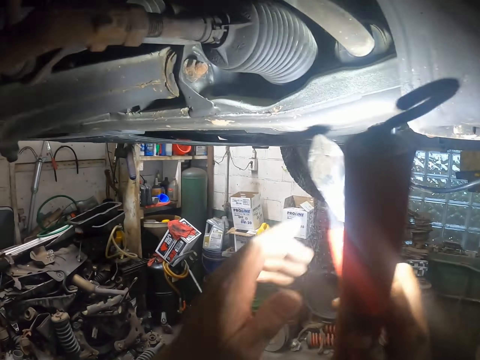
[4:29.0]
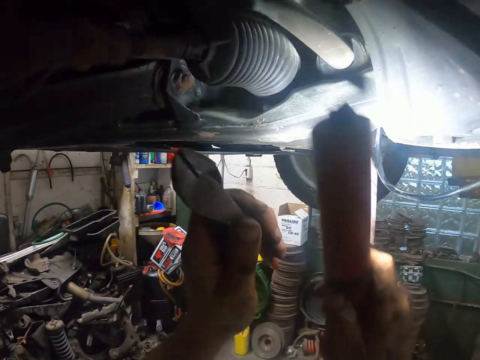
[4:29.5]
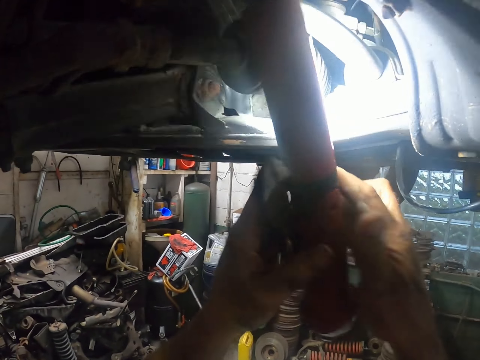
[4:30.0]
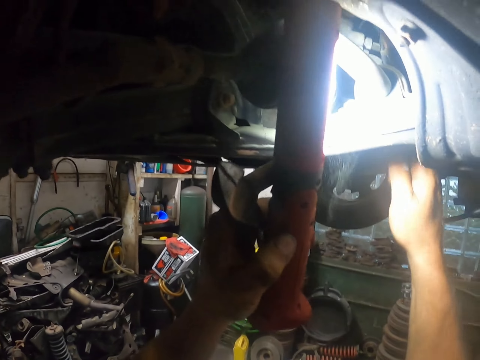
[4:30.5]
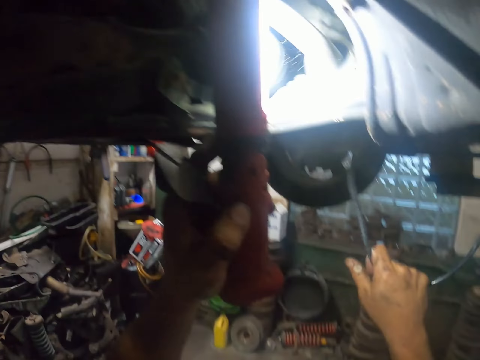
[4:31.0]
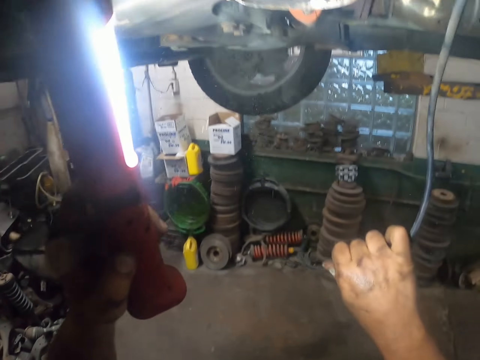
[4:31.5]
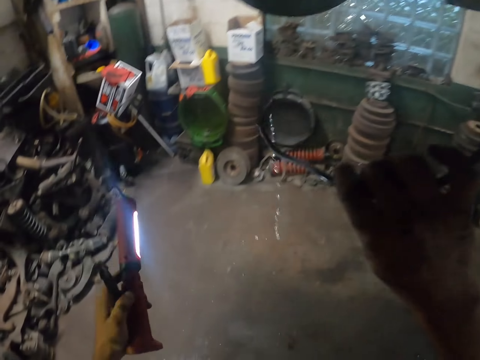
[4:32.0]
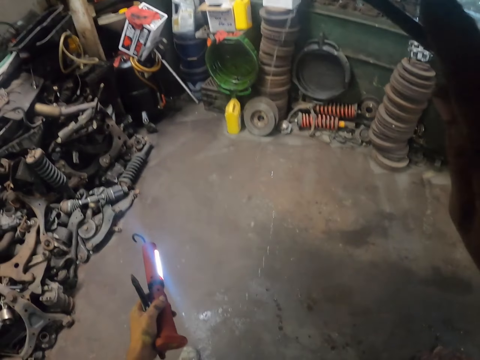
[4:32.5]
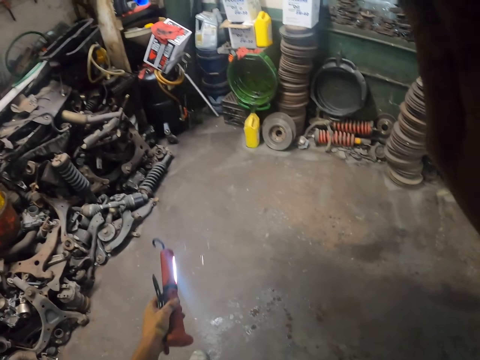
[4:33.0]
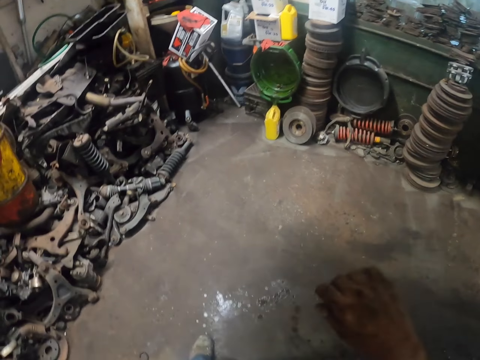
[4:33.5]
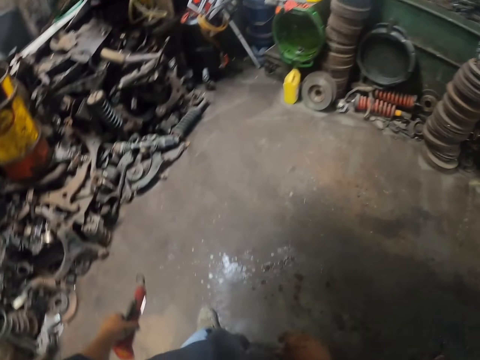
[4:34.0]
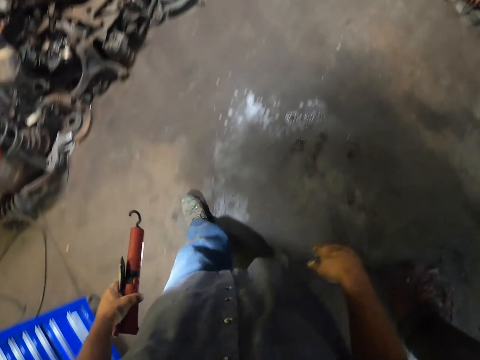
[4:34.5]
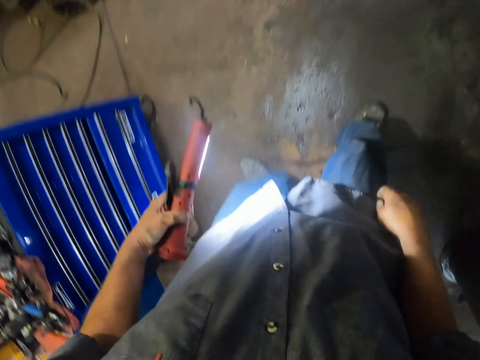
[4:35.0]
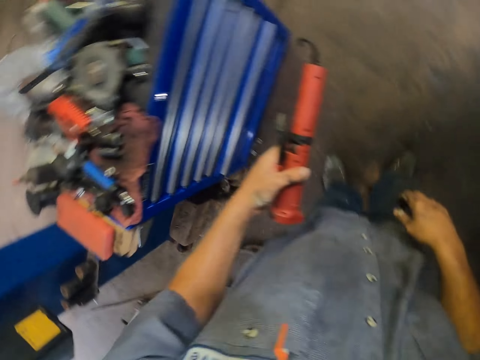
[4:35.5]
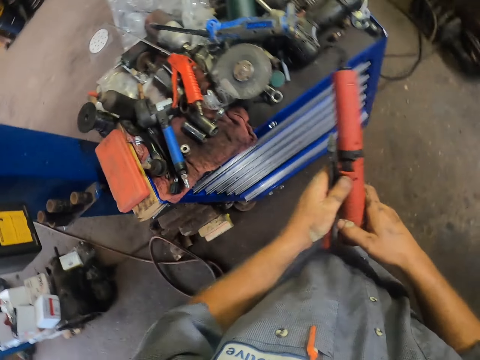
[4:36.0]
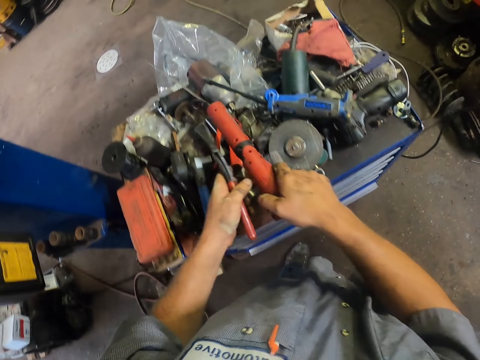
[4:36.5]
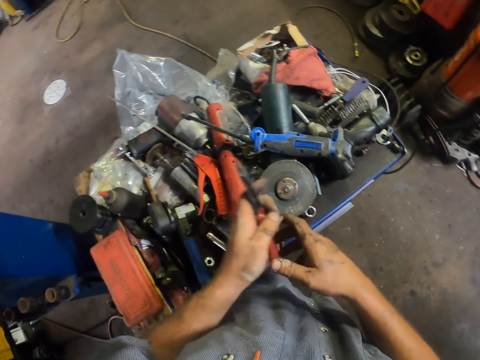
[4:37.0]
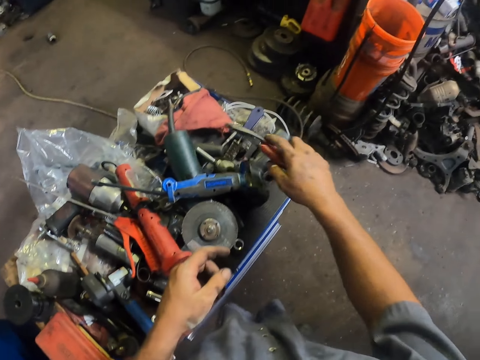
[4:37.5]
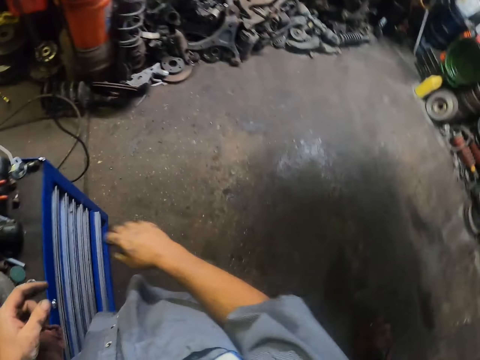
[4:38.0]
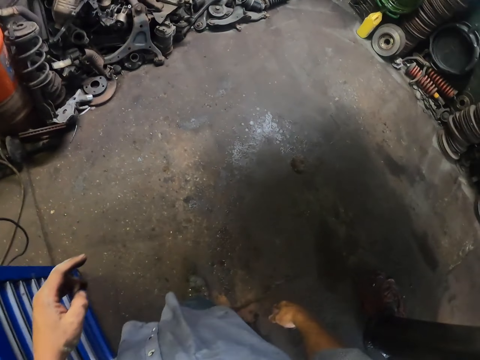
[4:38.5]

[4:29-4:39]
The camera wearer pulls the pipe. They repair the car undercarriage. They look around. They walk backward. They switch off the torch. They put the torch on the toolbox cupboard. They put the pliers on the toolbox cupboard.

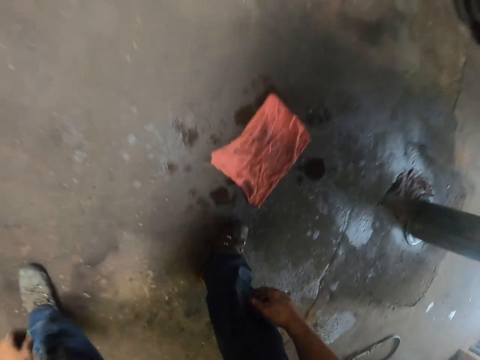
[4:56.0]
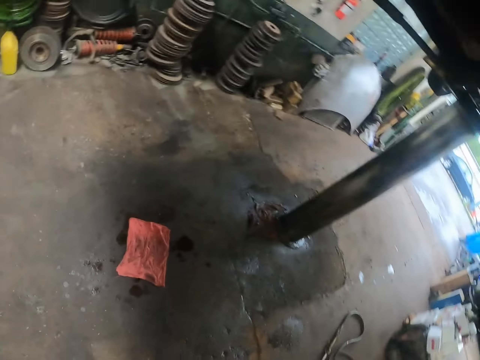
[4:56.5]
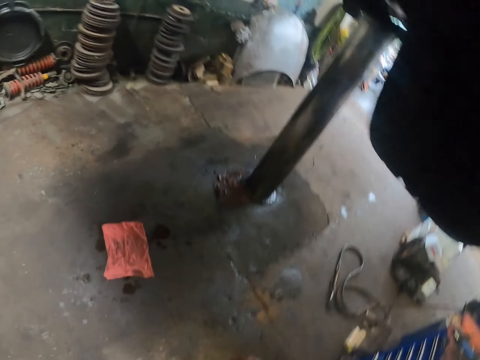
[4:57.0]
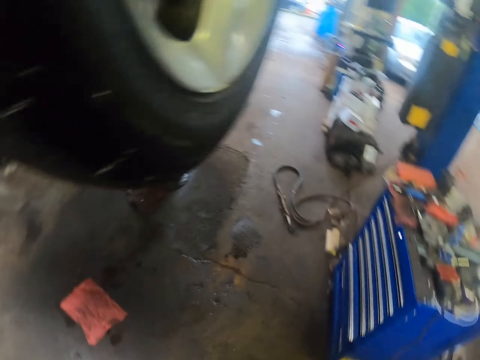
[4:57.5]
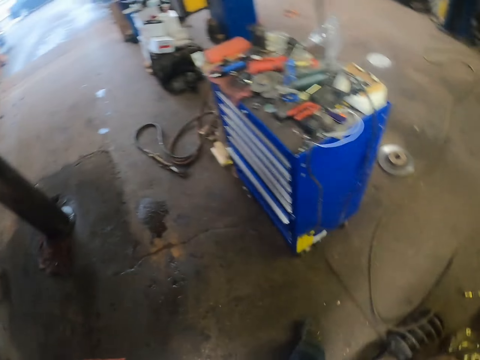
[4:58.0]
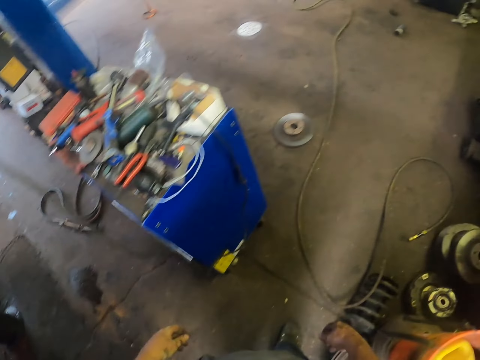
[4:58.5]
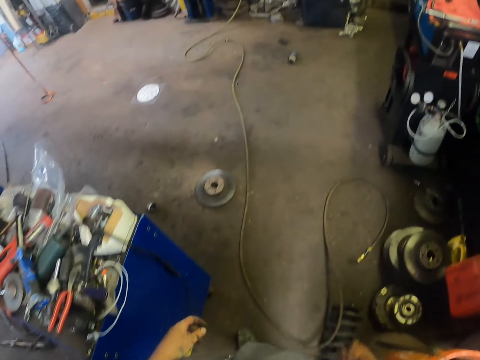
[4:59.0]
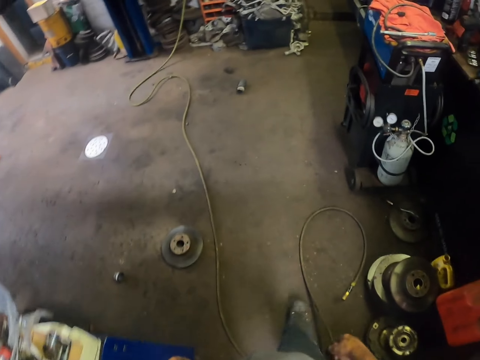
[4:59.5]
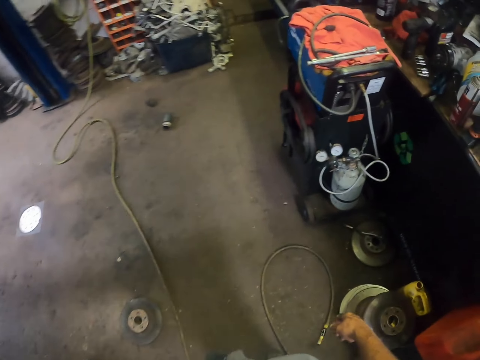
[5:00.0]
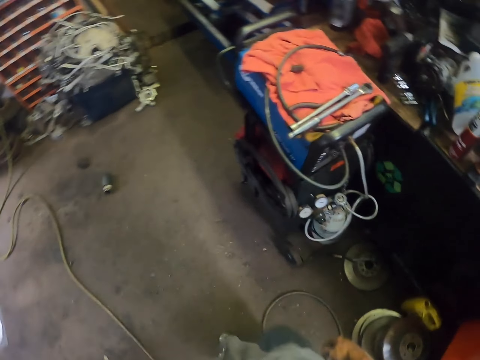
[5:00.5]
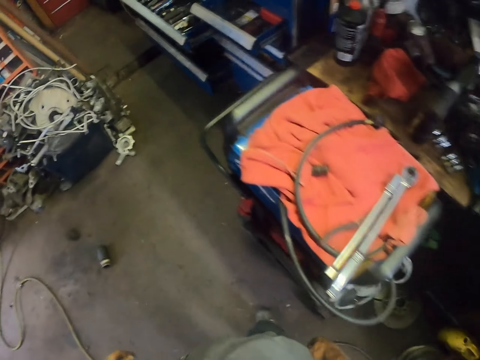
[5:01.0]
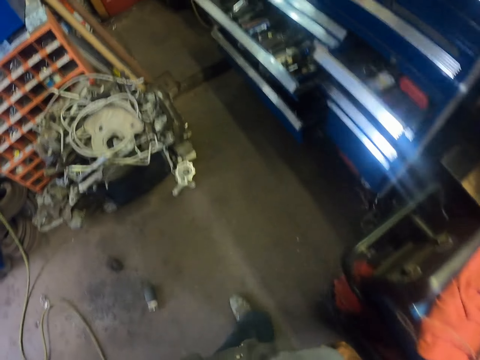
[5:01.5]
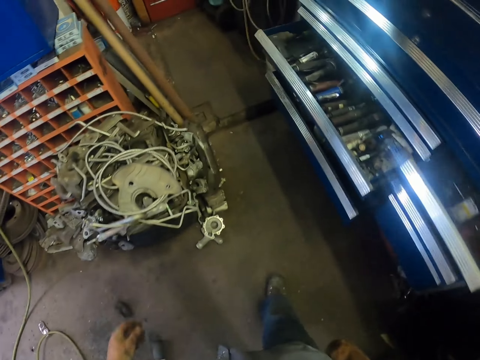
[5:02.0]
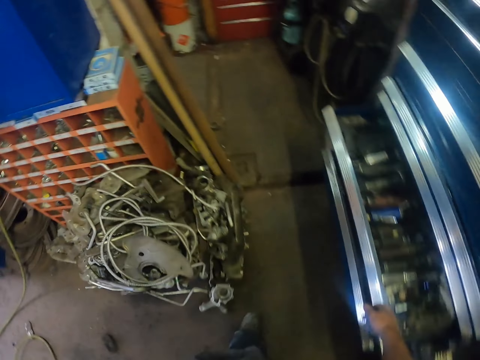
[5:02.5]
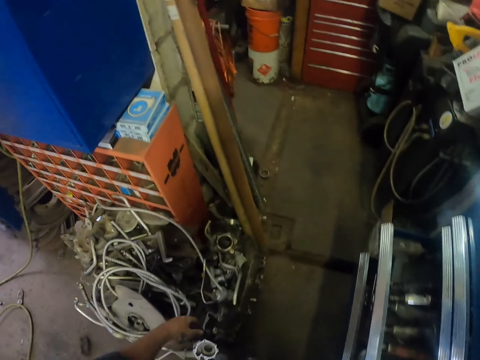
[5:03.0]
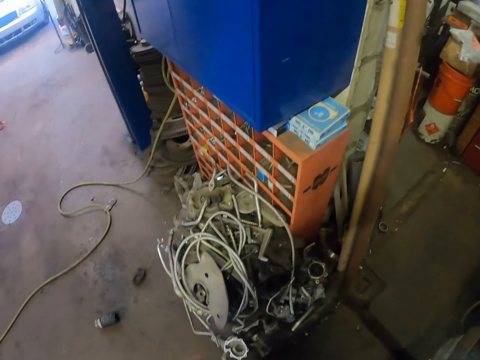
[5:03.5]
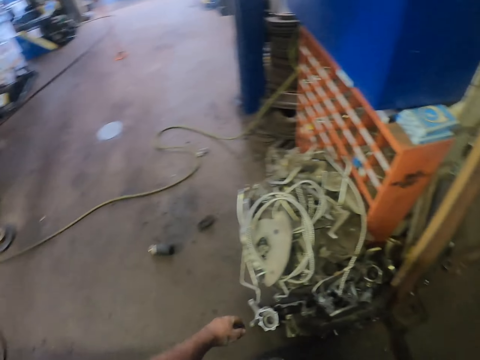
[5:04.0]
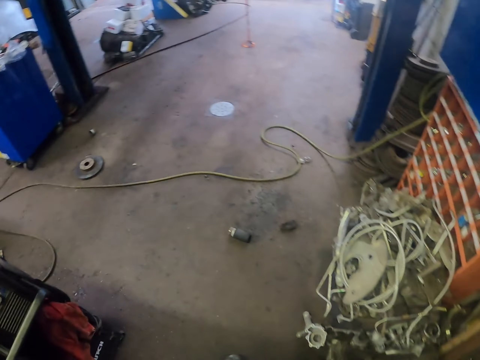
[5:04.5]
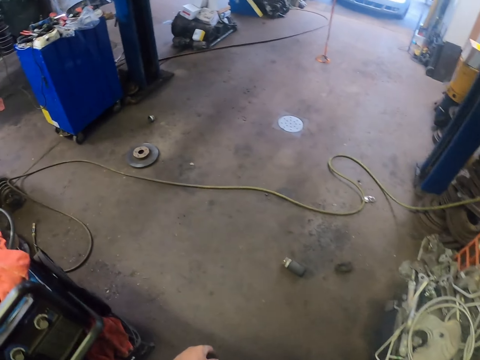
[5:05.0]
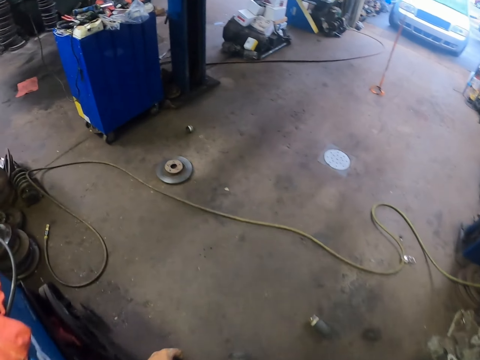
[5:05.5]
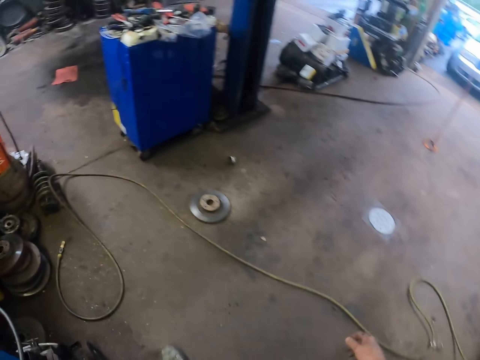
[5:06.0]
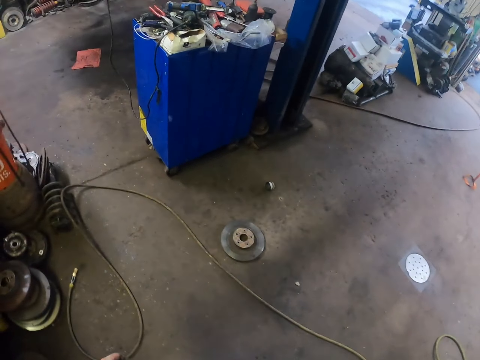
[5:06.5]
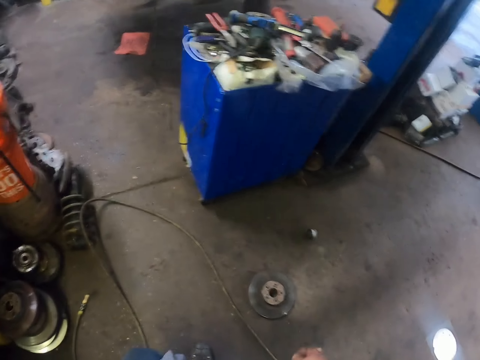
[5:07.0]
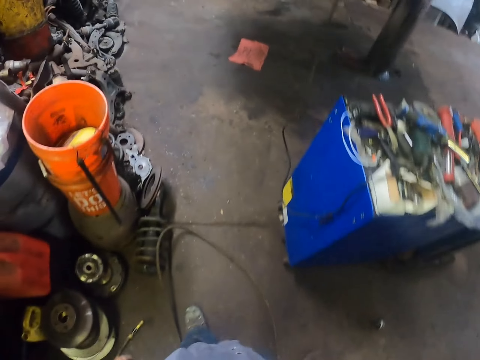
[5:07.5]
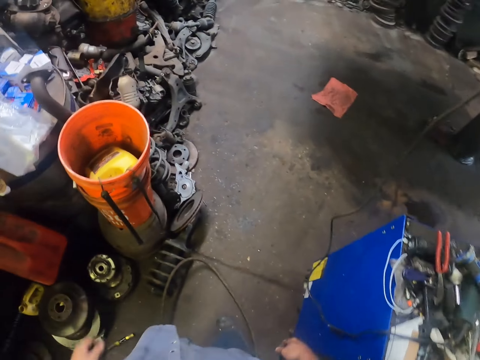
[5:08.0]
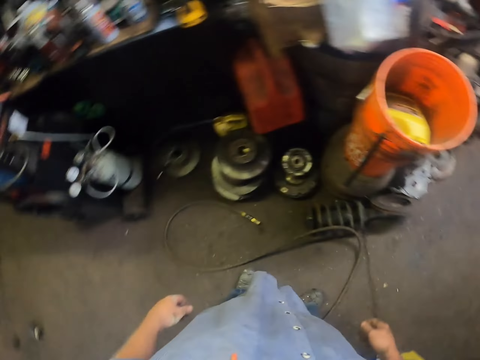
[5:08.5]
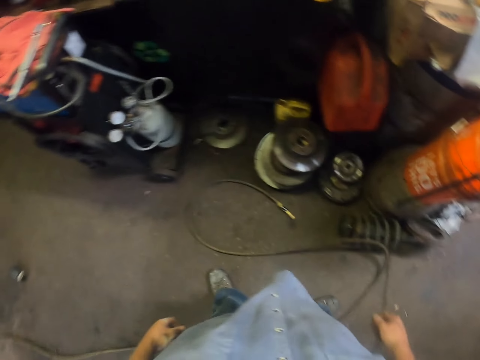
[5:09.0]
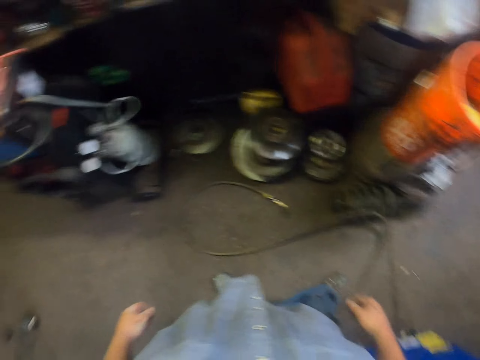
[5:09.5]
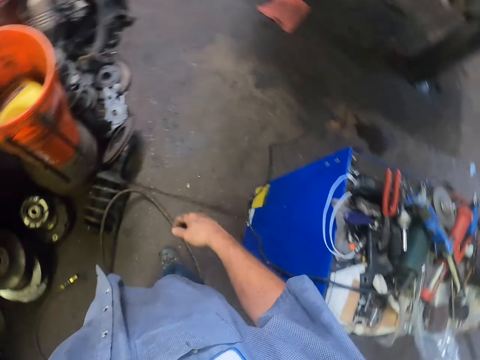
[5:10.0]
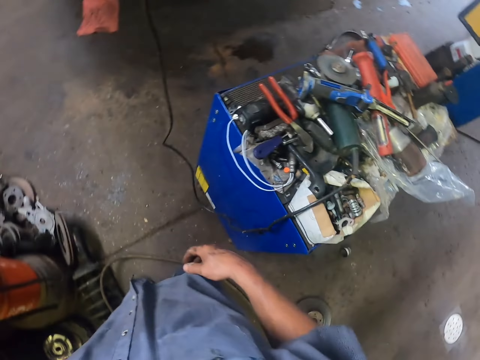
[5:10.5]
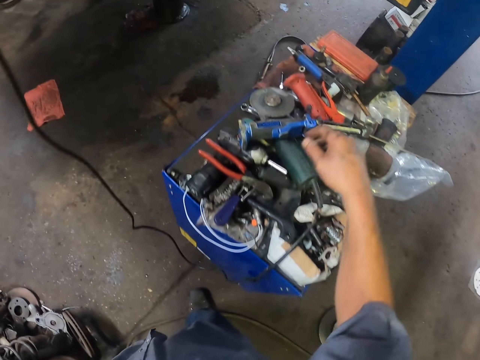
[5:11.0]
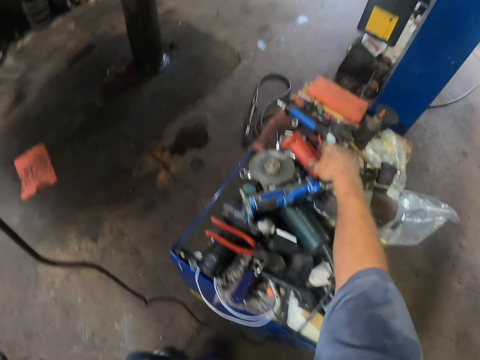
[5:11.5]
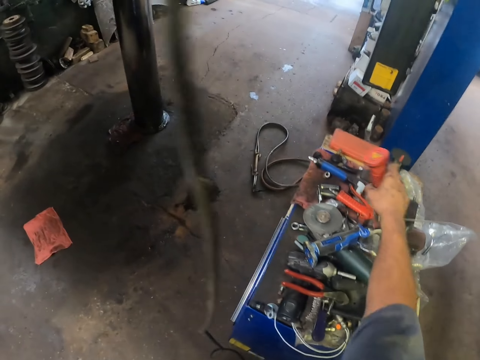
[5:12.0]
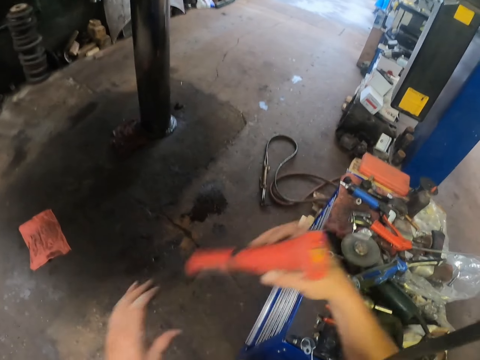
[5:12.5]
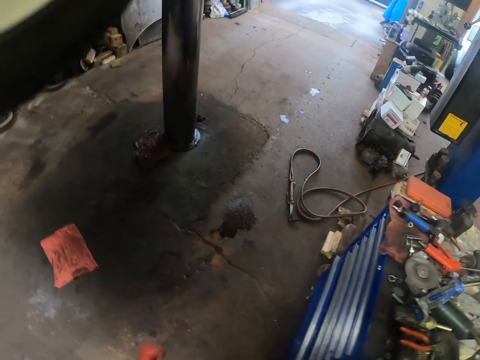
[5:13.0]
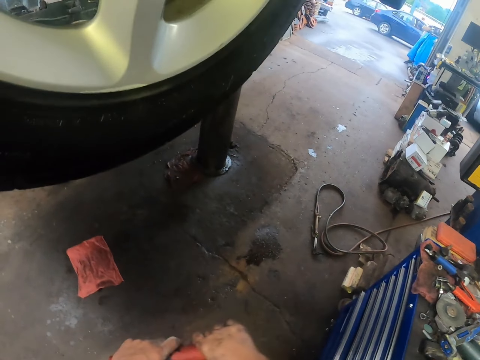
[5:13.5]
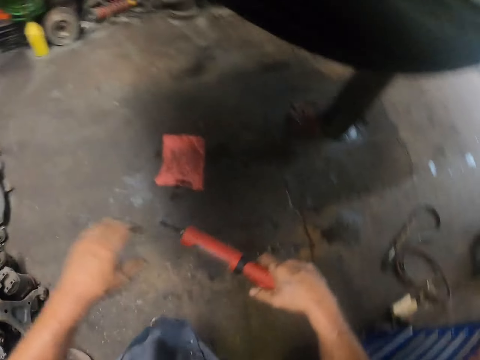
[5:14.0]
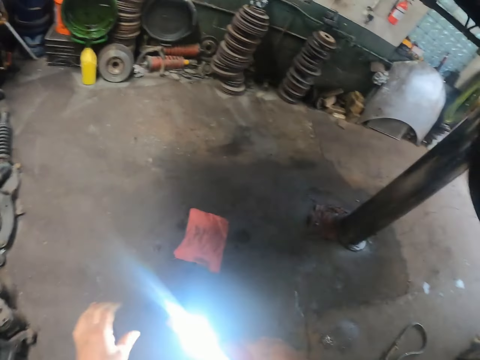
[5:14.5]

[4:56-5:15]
The camera wearer covers the spillage with a rag. They lay the piece of cloth on the floor. They stand up. They look around. They walk around the workshop. They look around. They walk around the workshop. They look around. They pick up the torch. They pick up something from the stack.
